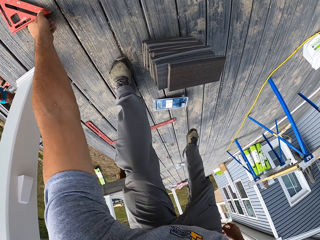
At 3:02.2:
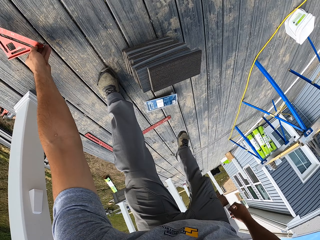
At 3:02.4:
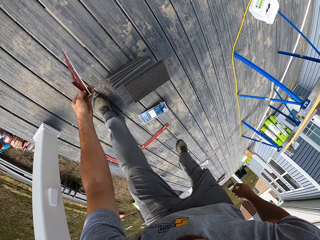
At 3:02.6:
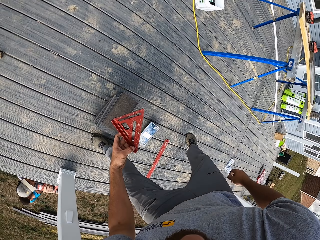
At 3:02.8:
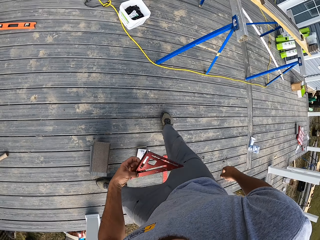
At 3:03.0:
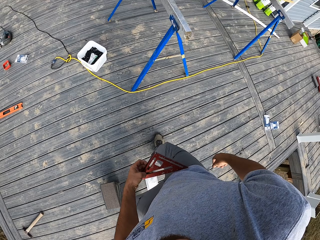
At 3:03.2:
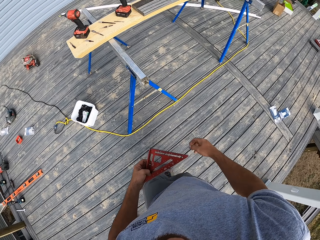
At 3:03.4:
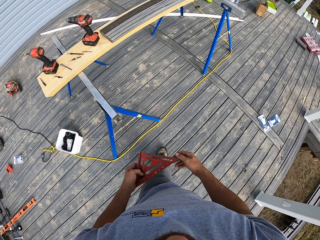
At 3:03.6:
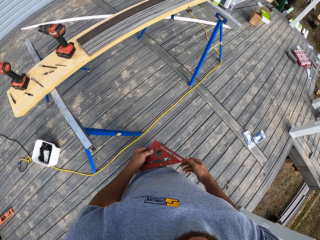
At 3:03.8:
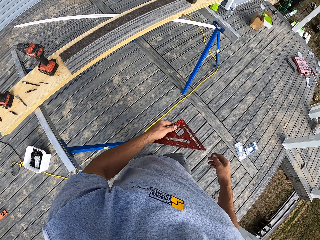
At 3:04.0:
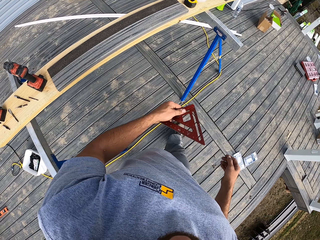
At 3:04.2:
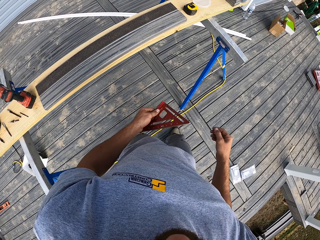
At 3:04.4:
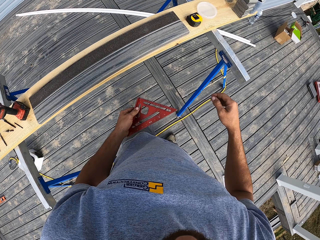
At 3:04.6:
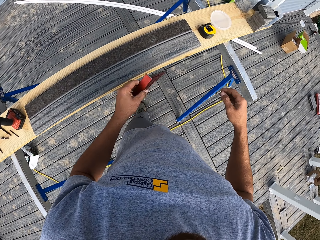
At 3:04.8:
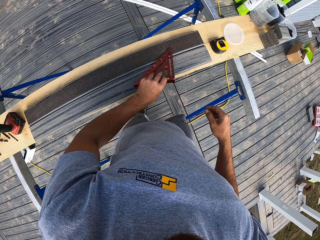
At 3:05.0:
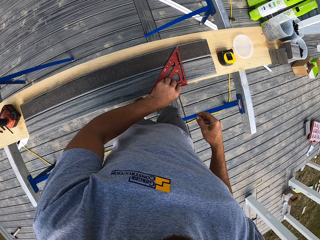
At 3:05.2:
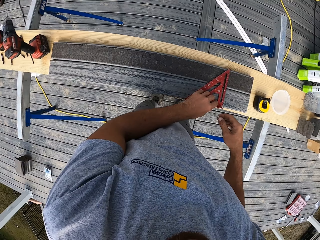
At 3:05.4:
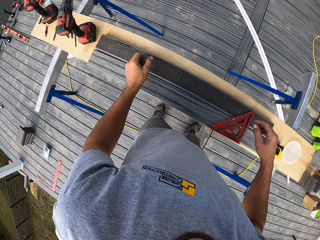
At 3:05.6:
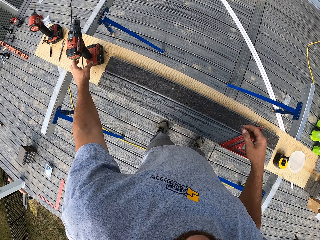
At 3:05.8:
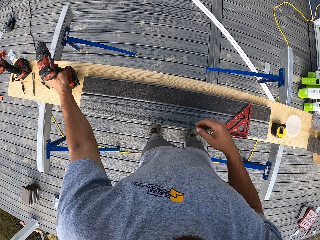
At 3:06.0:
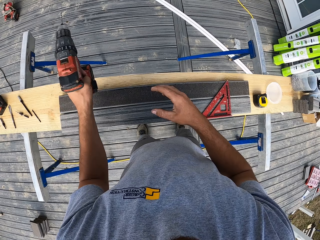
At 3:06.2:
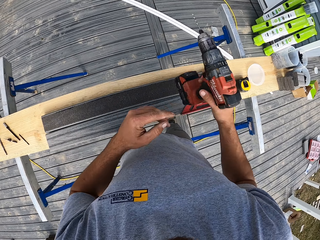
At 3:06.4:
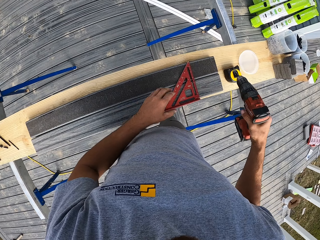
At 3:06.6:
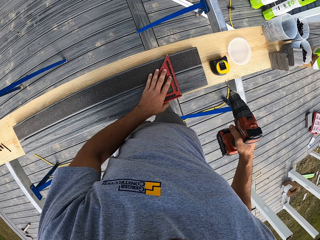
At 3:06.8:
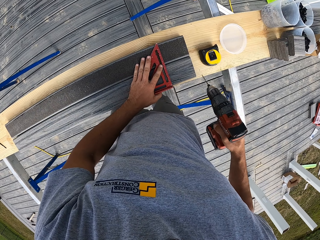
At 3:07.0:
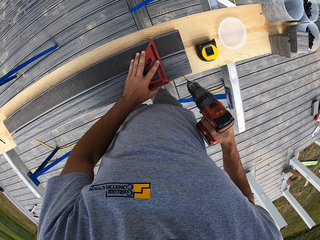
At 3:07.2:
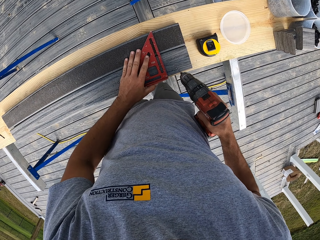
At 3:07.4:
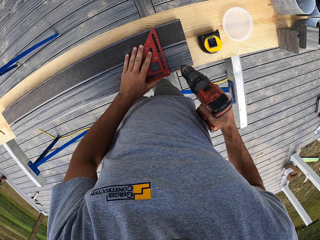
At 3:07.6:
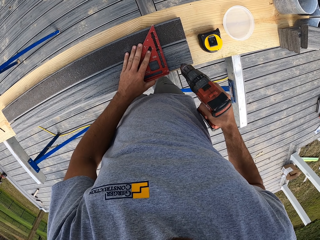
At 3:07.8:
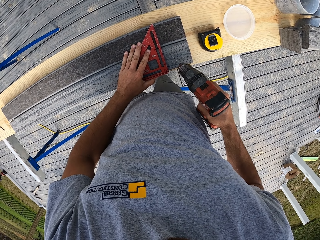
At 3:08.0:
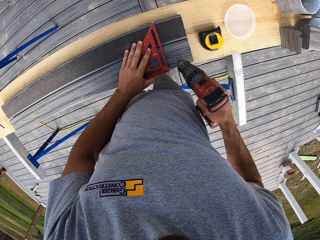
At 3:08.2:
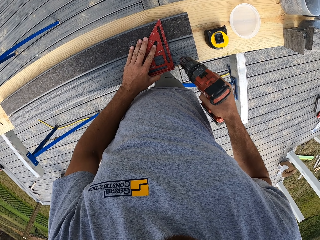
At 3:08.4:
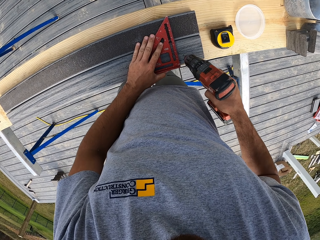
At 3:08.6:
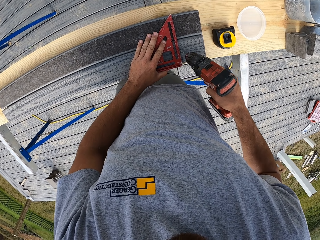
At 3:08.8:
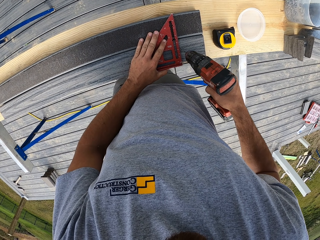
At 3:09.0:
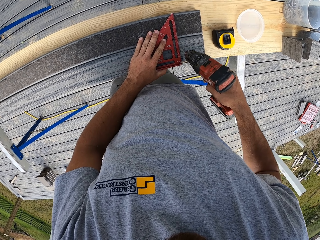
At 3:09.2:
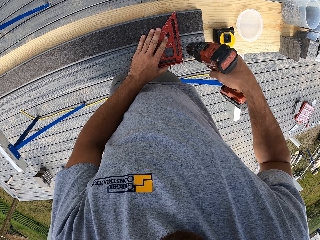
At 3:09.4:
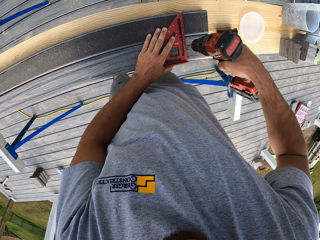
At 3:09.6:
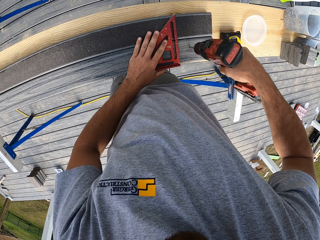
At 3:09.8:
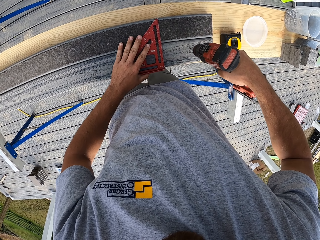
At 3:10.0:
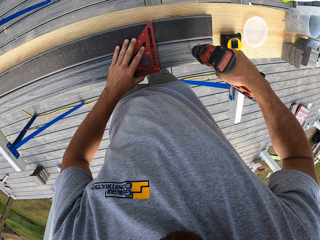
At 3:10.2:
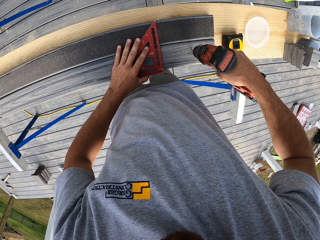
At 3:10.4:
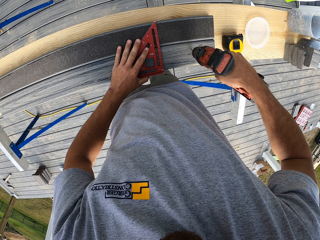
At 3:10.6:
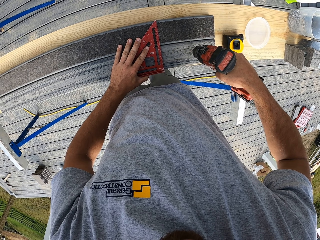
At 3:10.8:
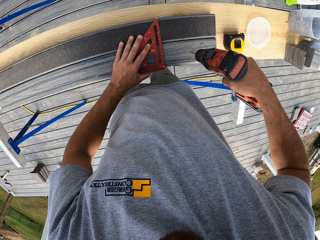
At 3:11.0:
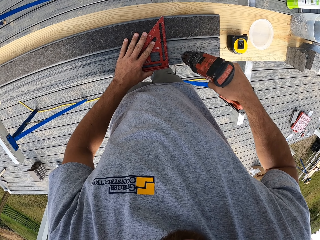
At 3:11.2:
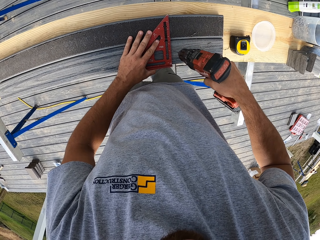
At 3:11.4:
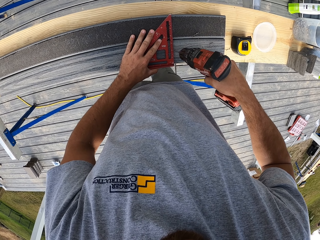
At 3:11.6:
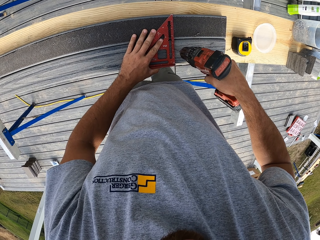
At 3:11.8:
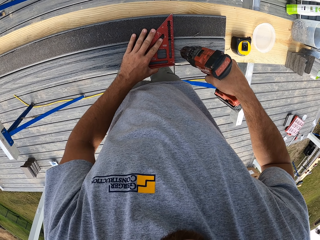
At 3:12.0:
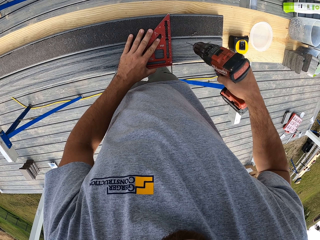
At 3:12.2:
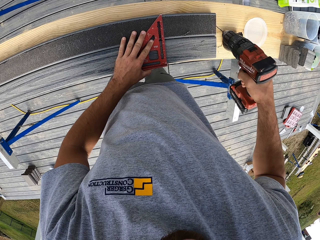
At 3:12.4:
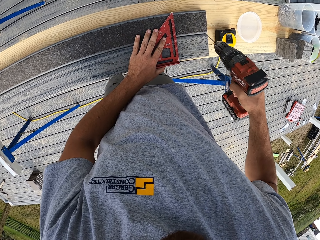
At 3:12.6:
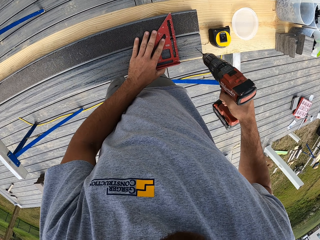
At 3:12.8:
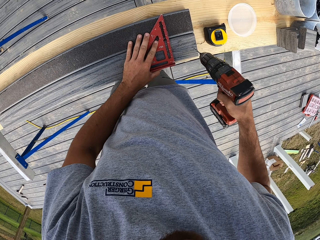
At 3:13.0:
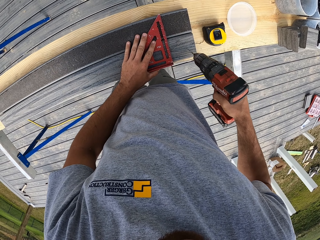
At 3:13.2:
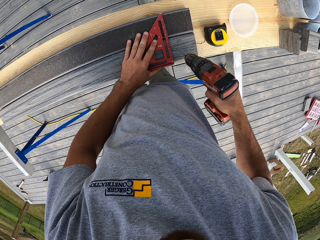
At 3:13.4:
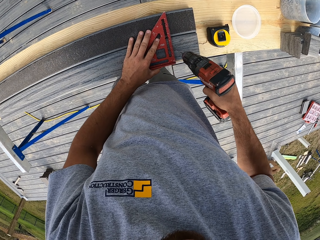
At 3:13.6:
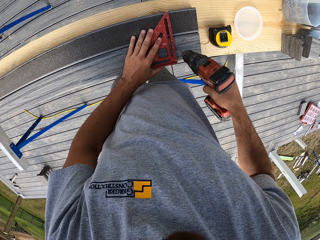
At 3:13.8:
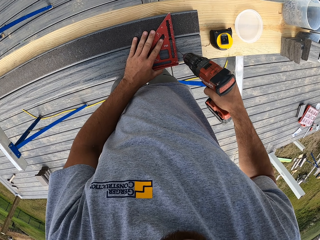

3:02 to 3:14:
The camera wearer picks a protractor from the floor. They walk on the floor. They put the protractor on the wood. They pick the drill from the bench. They drill holes on the wood.

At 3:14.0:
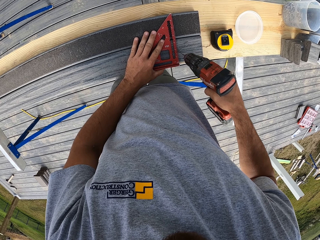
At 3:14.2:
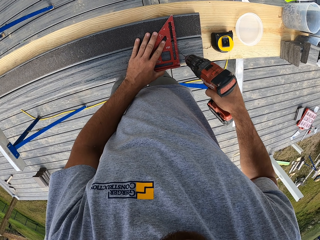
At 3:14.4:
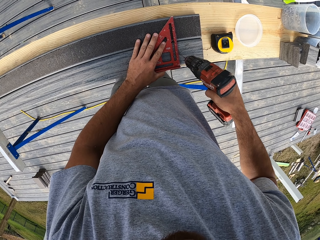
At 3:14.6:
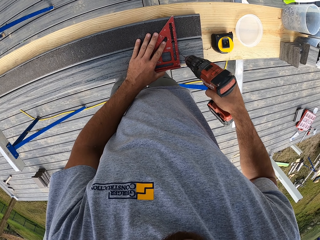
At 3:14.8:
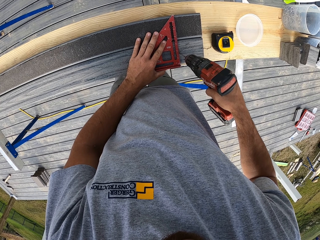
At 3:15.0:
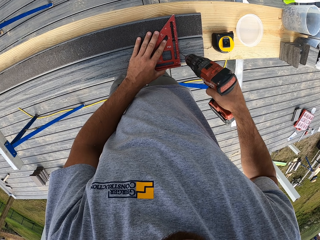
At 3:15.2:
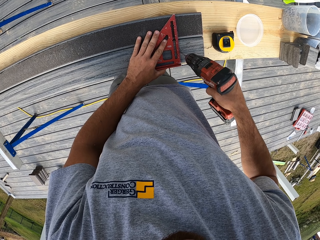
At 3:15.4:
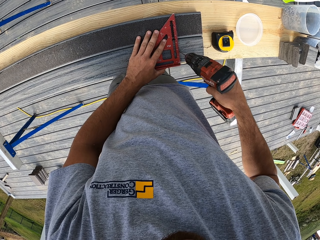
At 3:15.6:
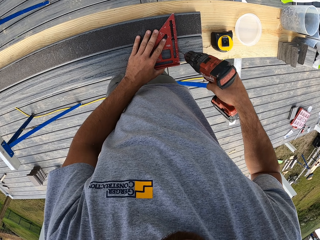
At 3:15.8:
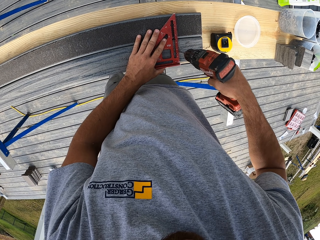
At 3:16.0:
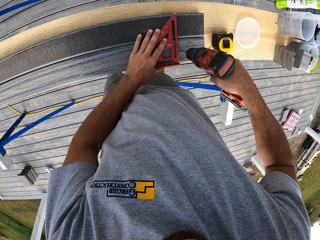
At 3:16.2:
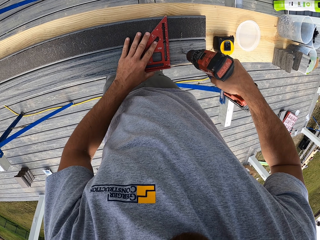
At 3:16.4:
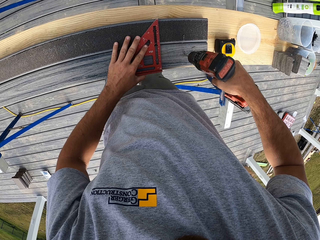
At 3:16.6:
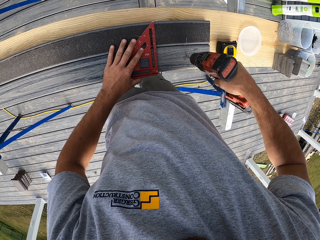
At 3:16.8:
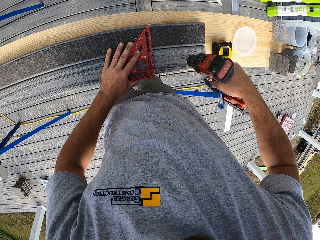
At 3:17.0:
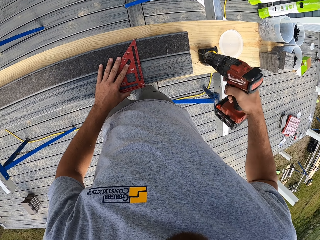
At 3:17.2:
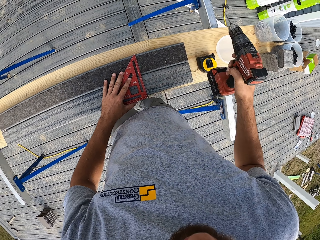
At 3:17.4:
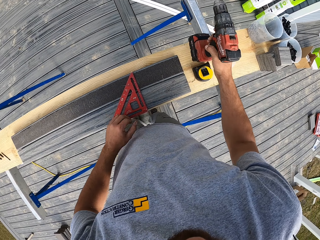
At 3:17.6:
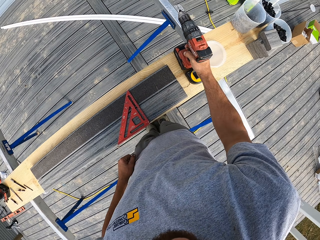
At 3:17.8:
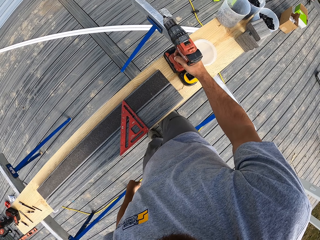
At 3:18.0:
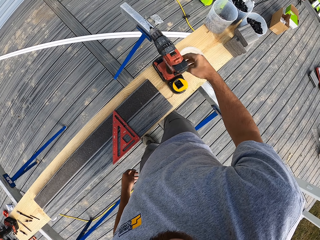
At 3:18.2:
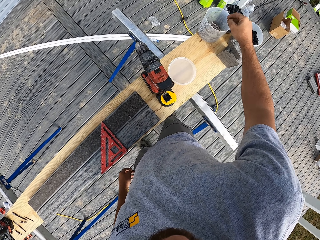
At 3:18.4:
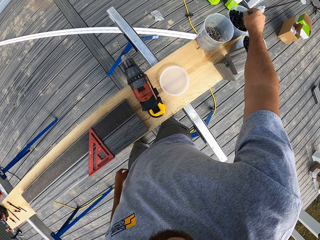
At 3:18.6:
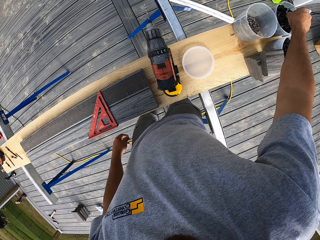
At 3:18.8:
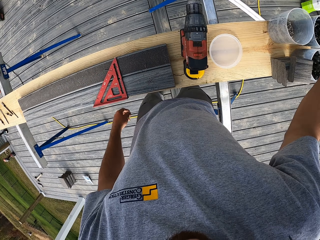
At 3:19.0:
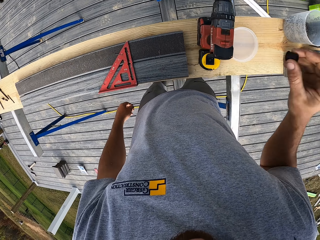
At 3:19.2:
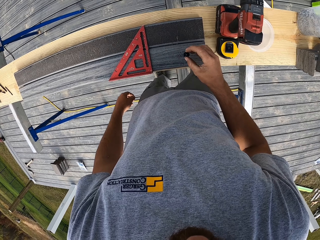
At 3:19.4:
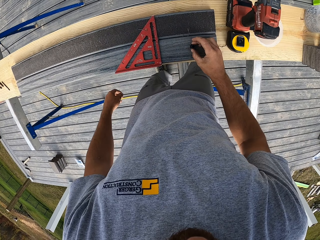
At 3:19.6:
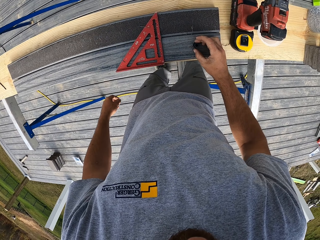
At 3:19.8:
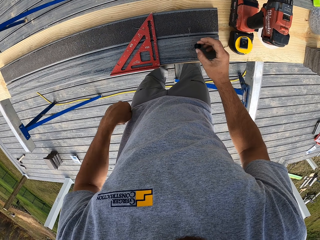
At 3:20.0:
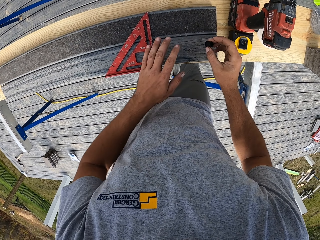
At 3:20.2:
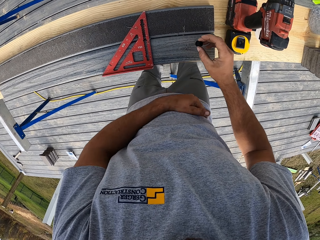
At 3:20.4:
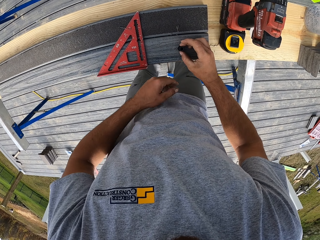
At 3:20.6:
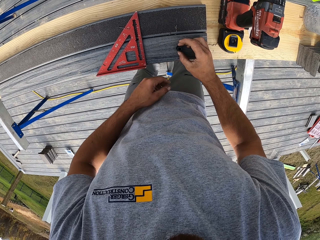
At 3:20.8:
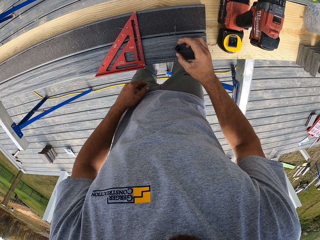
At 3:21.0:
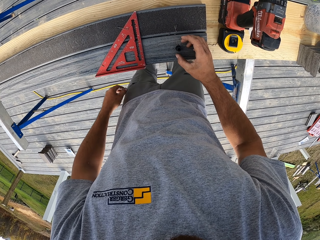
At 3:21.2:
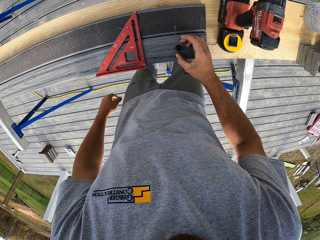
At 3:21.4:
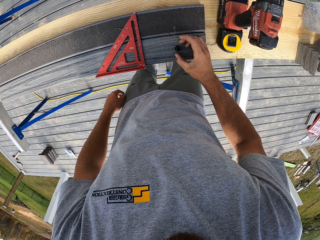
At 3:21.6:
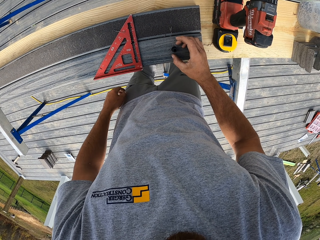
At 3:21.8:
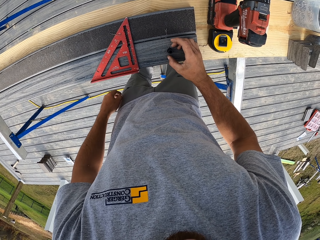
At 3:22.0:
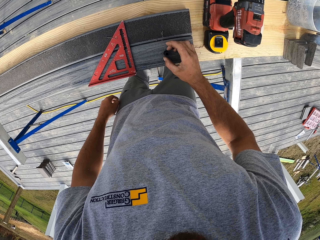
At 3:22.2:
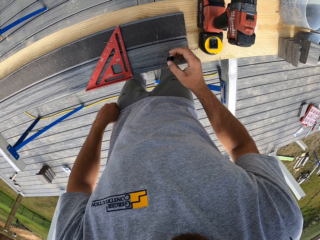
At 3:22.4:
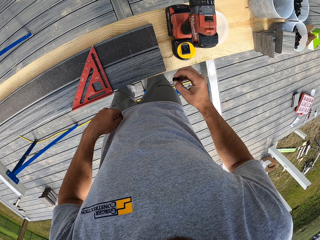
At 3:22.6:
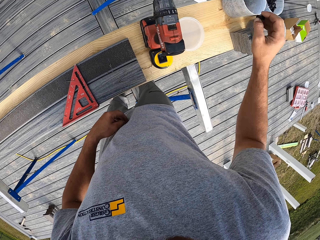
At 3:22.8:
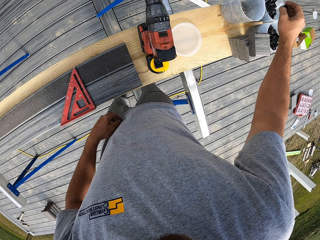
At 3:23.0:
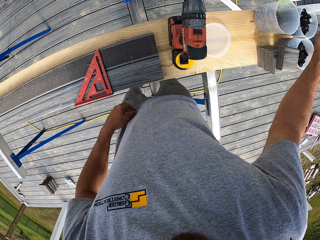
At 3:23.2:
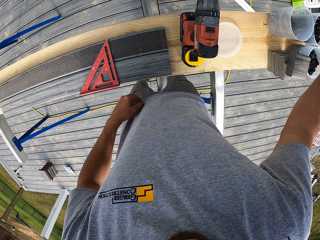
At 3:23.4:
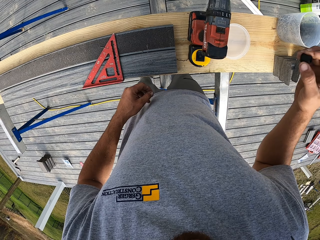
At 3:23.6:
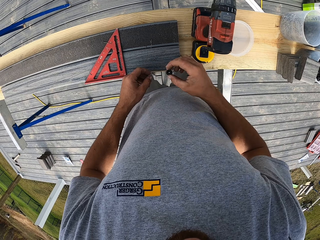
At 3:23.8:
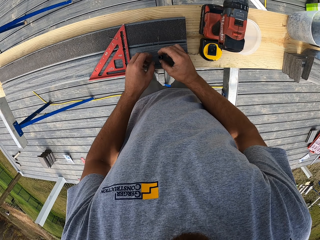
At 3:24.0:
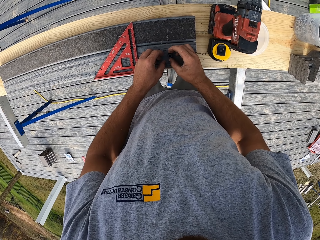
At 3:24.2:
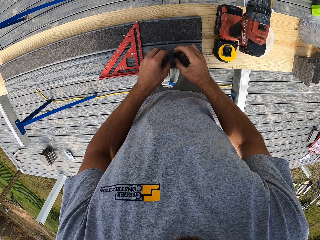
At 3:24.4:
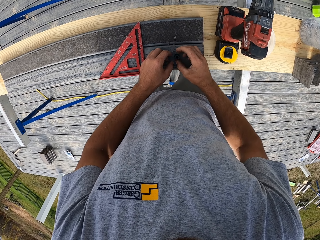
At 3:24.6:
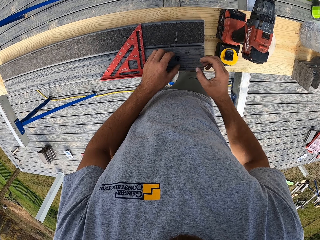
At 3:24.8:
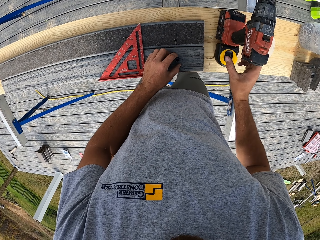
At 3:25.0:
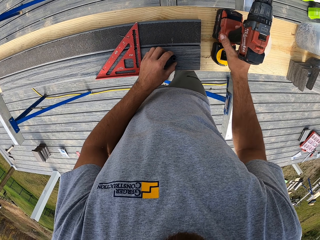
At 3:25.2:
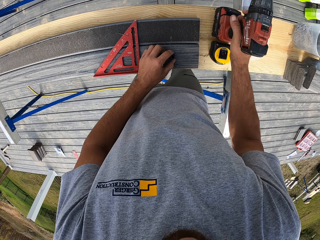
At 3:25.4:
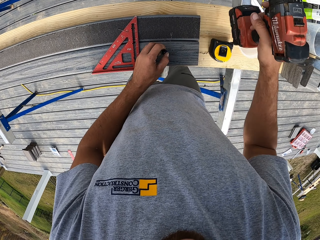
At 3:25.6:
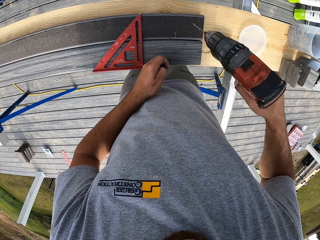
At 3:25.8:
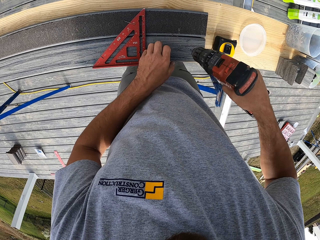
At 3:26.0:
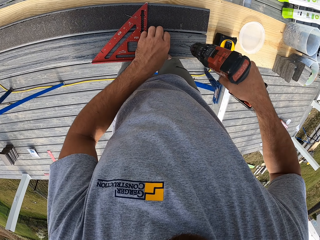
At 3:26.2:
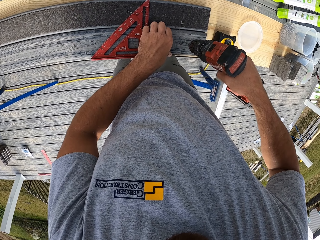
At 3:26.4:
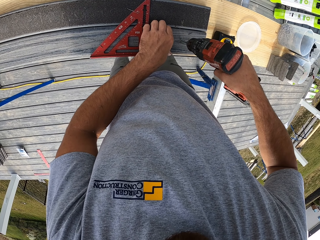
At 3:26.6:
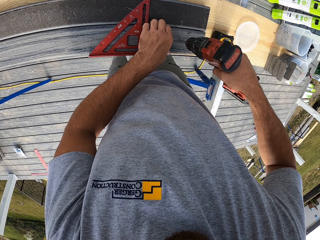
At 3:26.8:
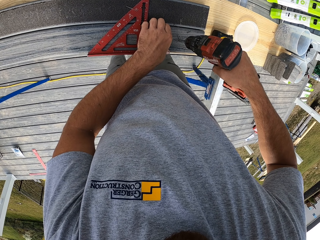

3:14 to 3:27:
The camera wearer puts the drill on the bench. They pick something from the container. They put something on the wood. They pick the drill from the bench. They drill holes on the wood.
